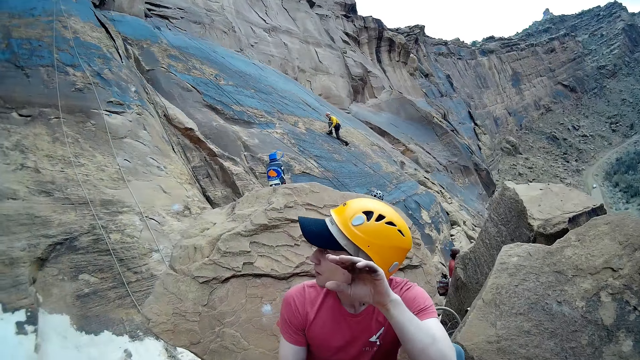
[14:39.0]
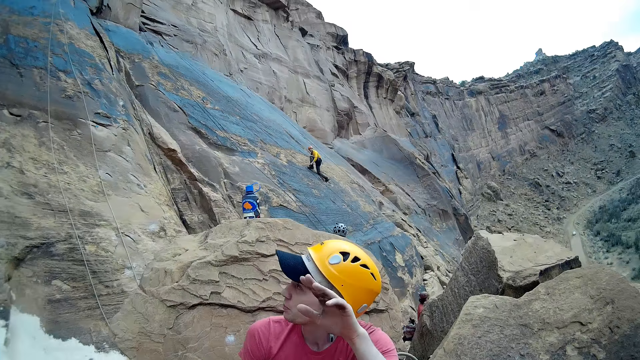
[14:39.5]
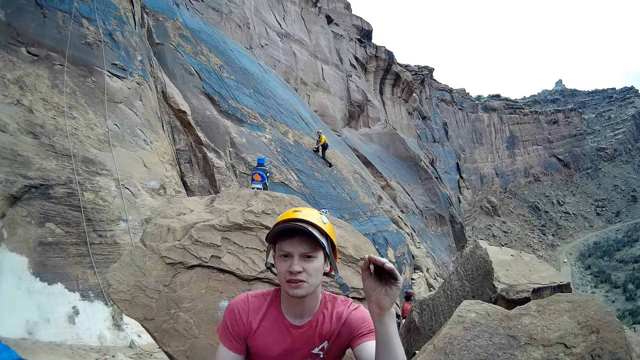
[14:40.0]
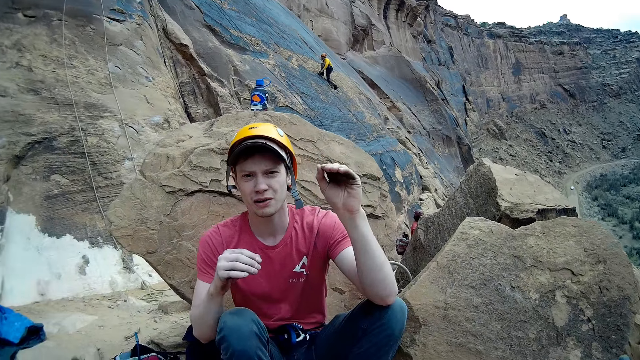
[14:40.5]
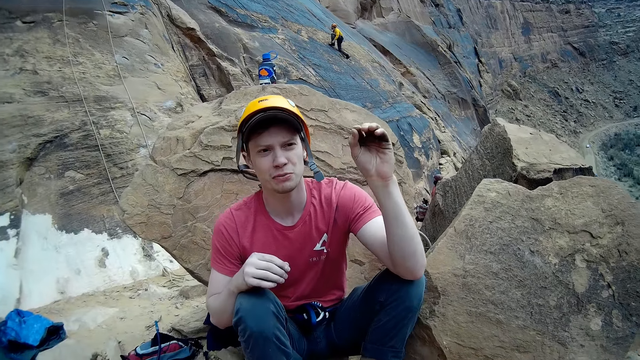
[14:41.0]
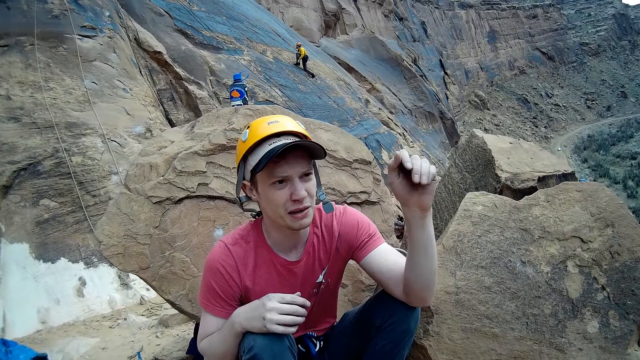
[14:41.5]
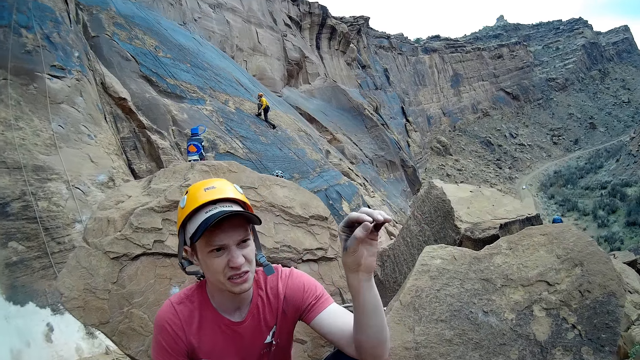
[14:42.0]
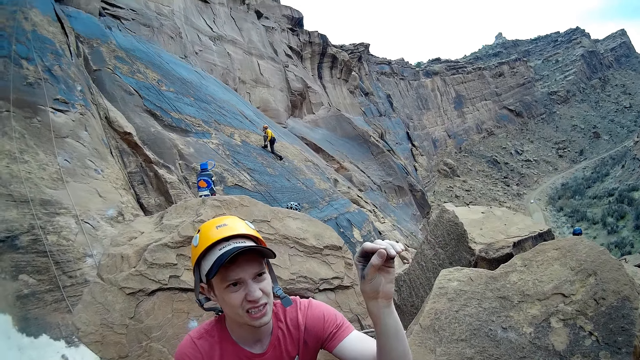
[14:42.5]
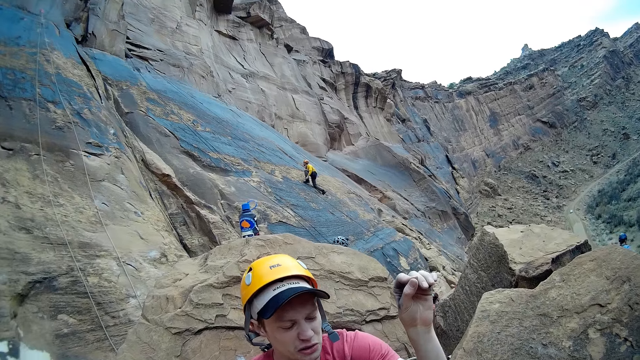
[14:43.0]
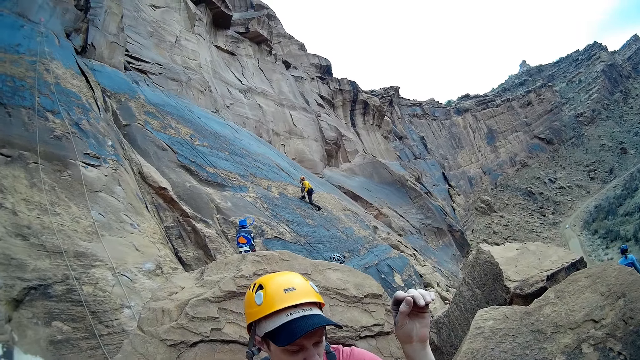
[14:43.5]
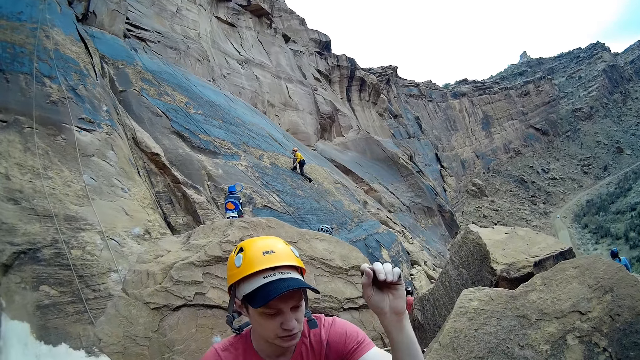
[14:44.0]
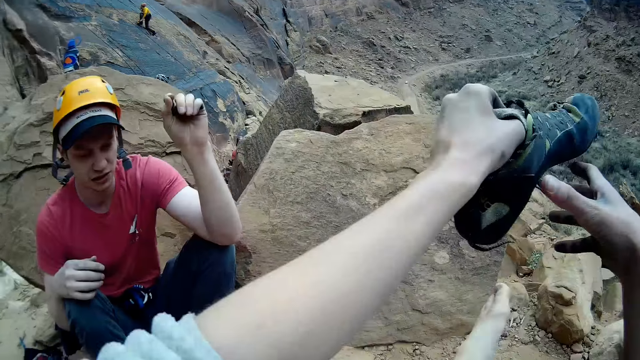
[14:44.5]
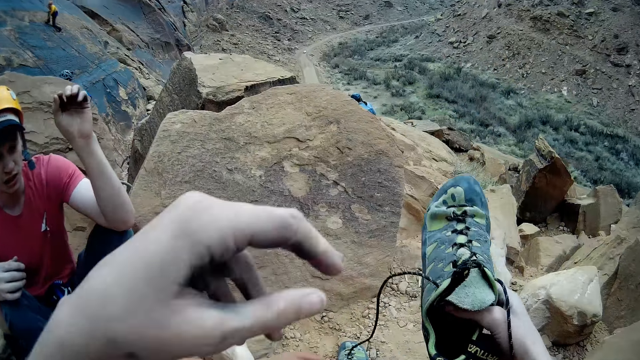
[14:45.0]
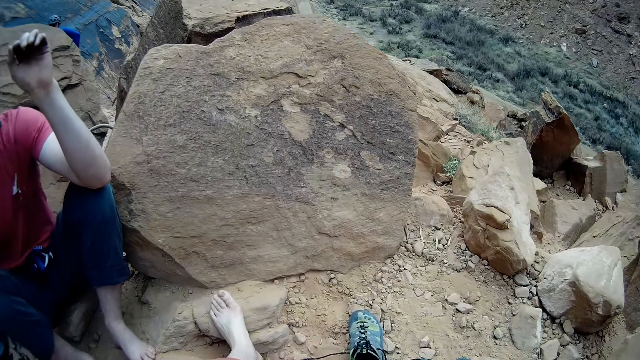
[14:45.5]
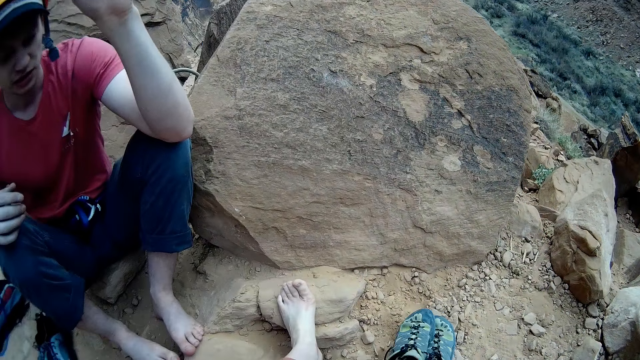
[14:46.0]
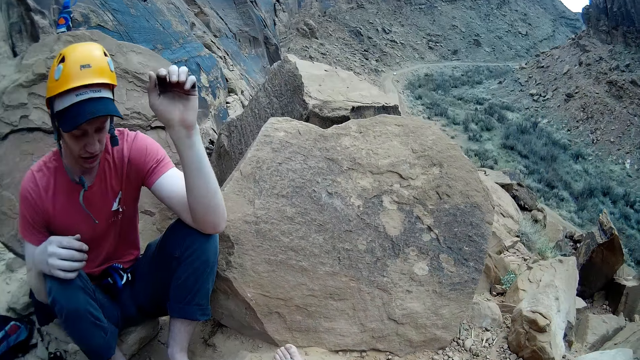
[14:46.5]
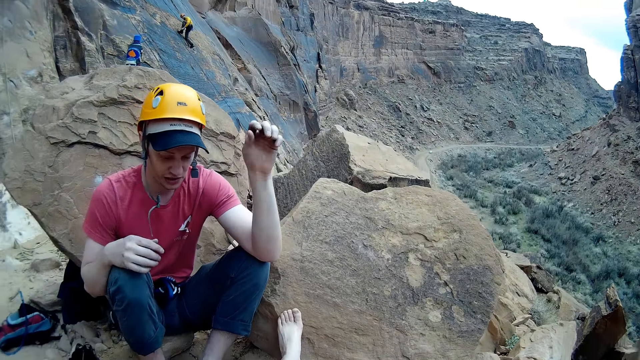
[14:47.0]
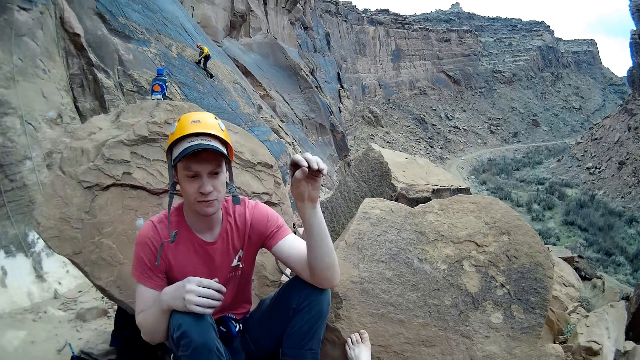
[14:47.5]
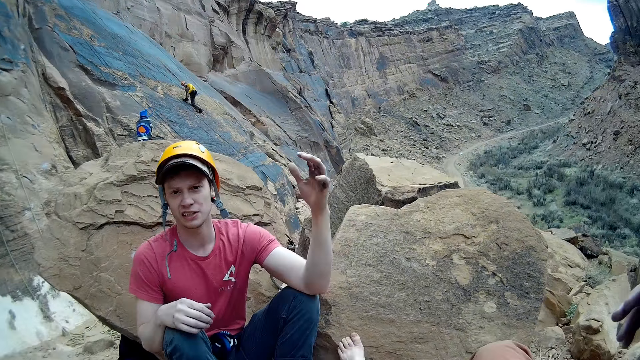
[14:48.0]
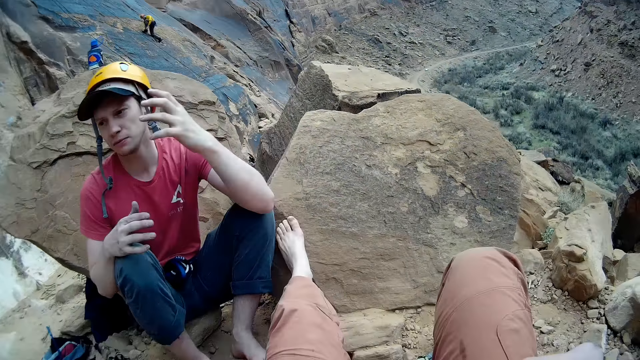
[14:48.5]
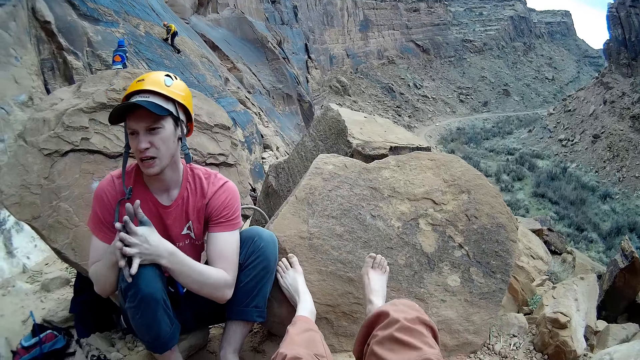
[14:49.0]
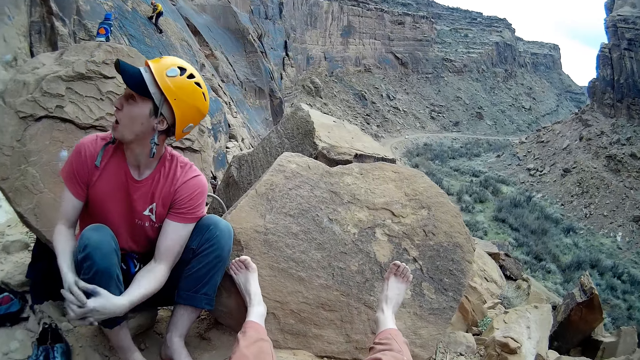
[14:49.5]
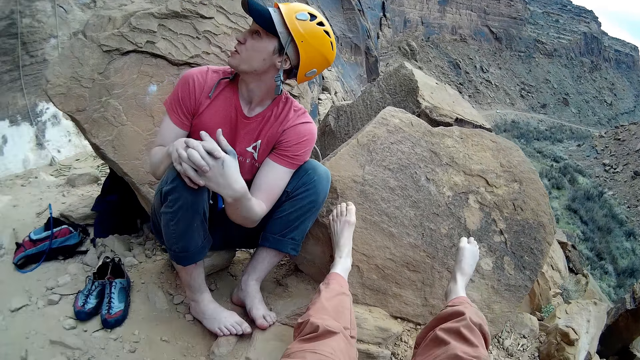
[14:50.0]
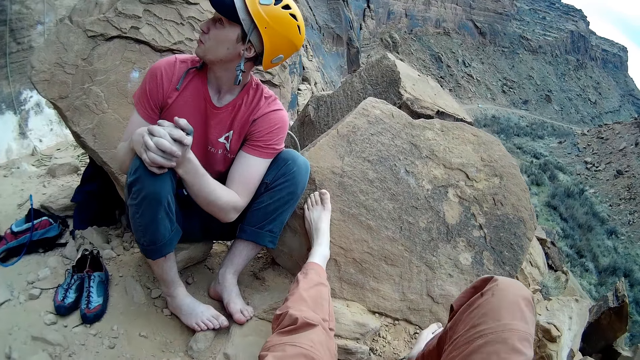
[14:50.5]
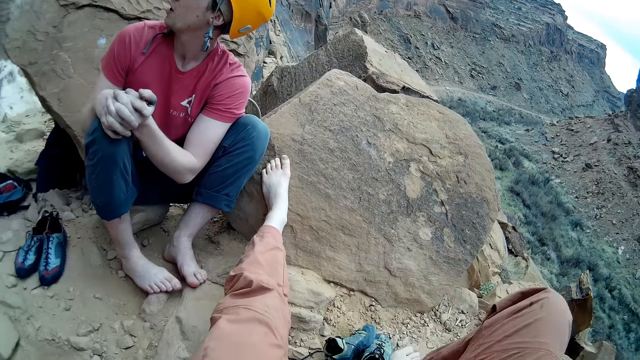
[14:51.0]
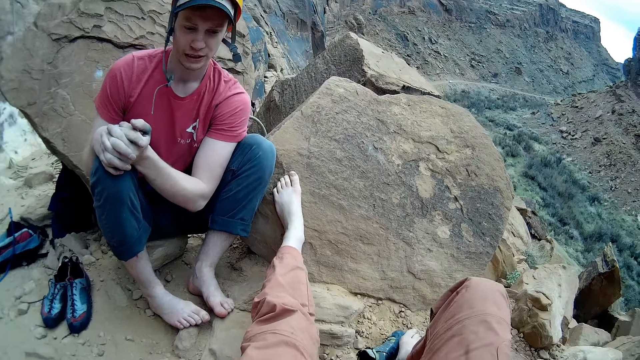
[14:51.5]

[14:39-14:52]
A person talks to the camera wearer. The camera wearer looks around. He interacts with the person. The person talks to the camera wearer. The camera wearer removes the shoe in his leg. He puts the shoe on the ground. The person talks to the camera wearer. The camera wearer lays the legs on the rock. The person looks at another person.

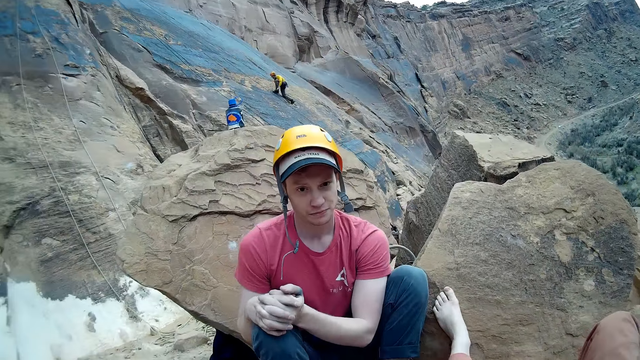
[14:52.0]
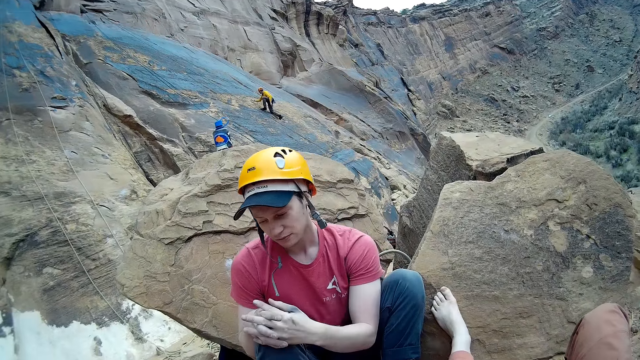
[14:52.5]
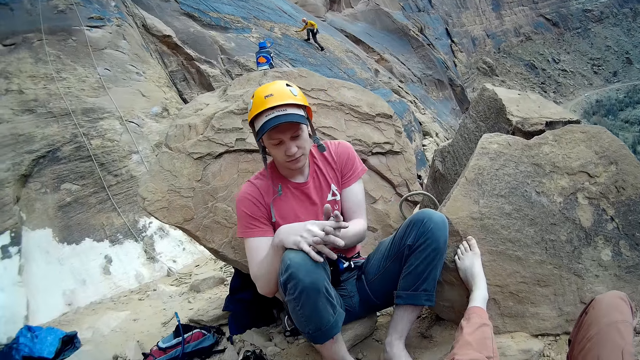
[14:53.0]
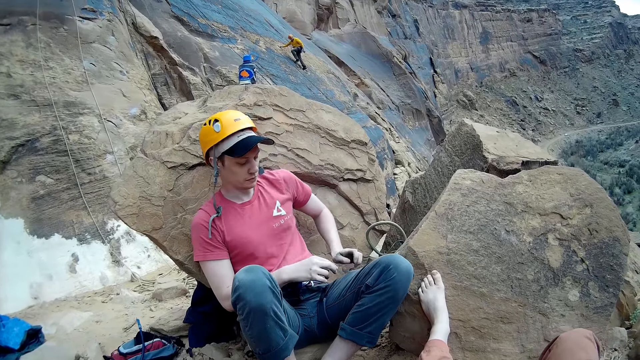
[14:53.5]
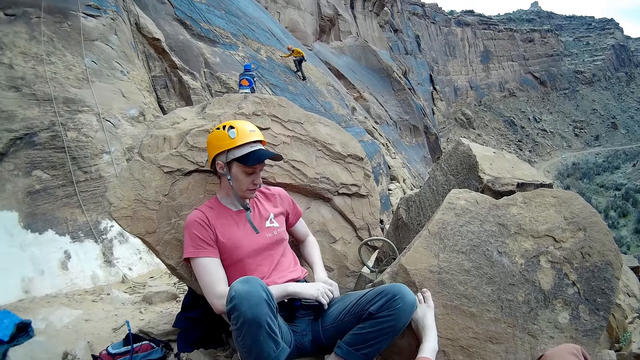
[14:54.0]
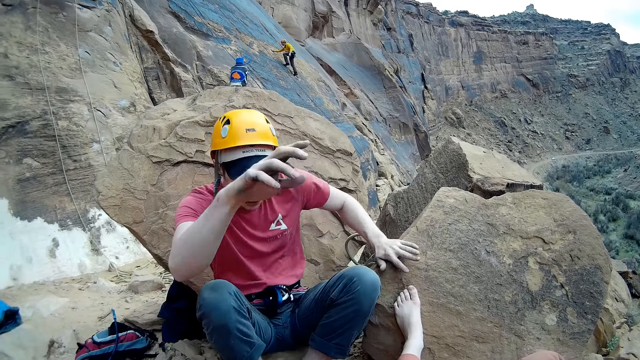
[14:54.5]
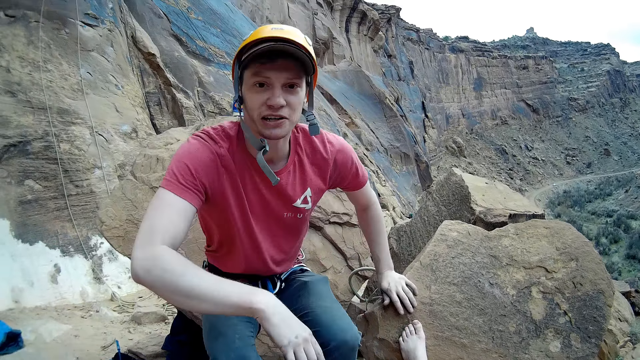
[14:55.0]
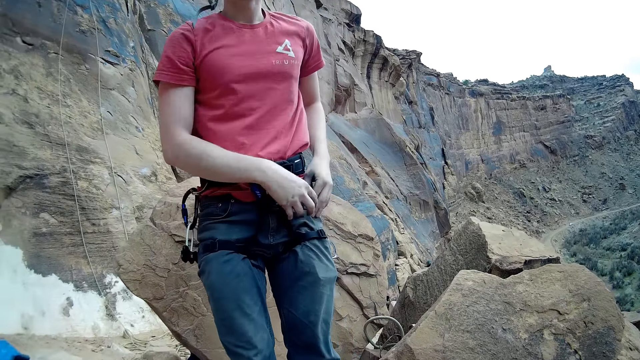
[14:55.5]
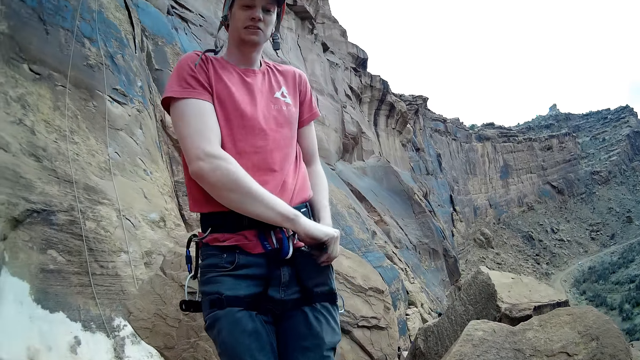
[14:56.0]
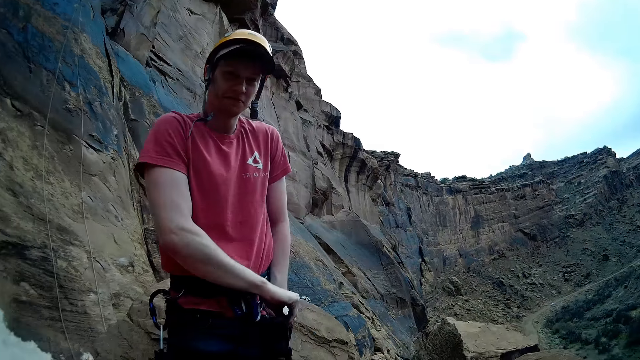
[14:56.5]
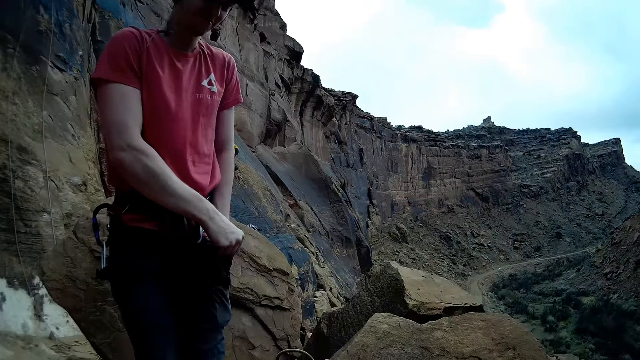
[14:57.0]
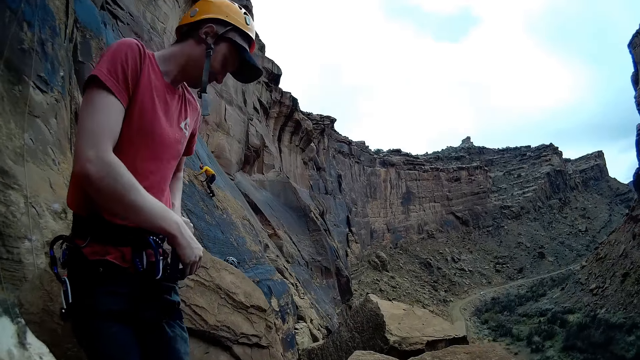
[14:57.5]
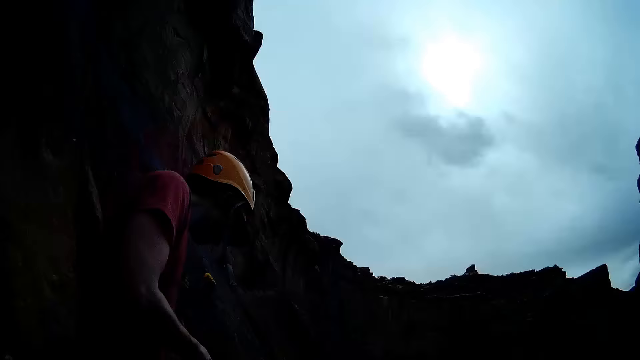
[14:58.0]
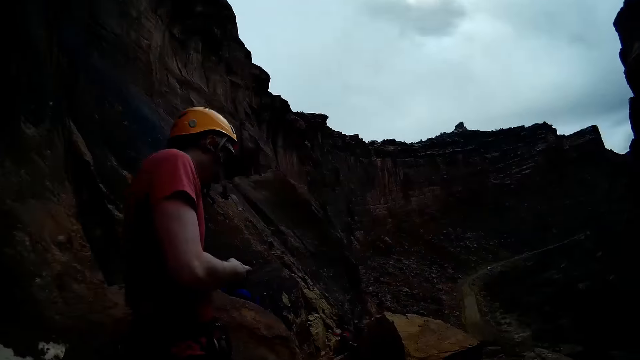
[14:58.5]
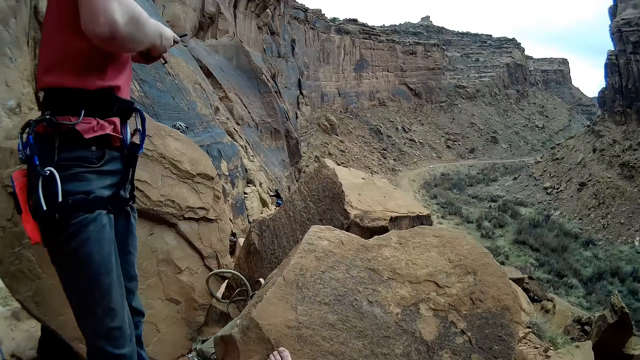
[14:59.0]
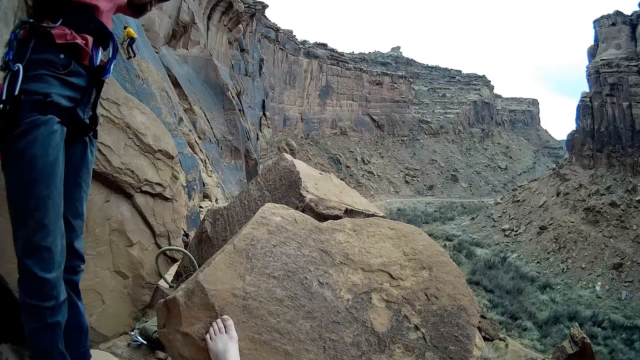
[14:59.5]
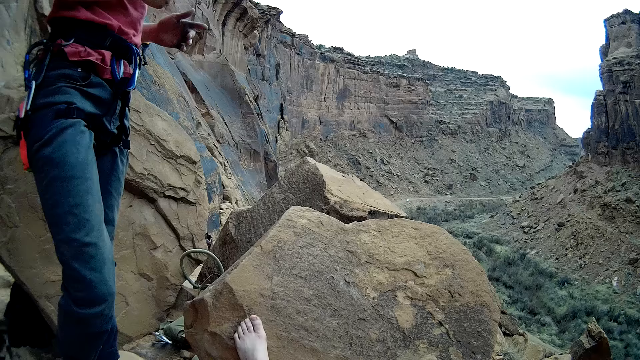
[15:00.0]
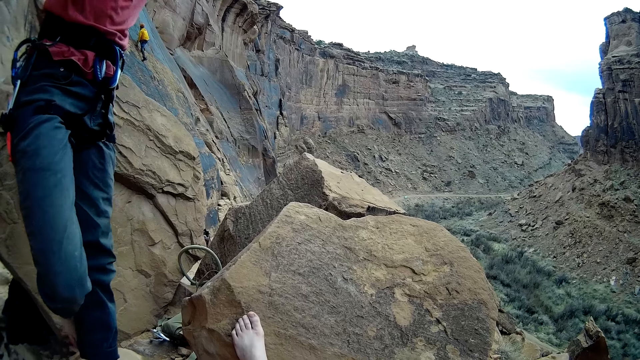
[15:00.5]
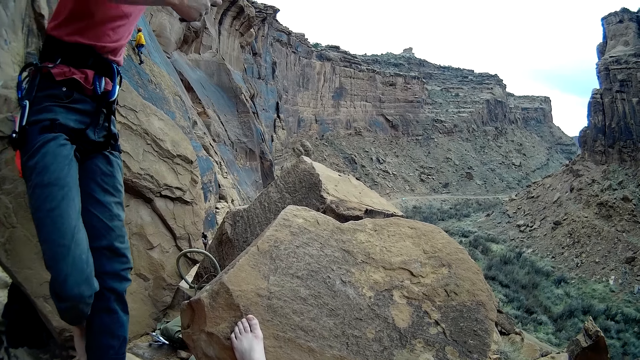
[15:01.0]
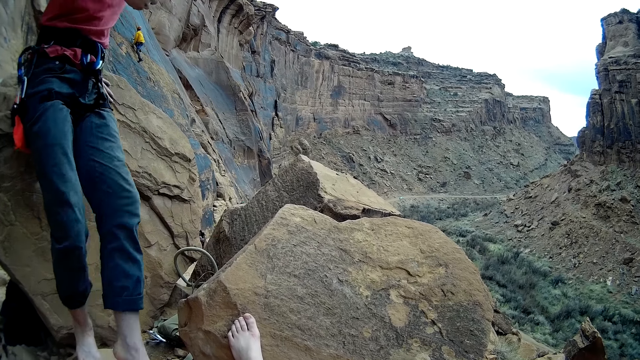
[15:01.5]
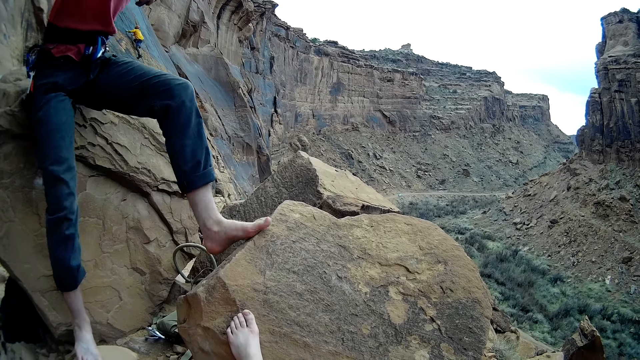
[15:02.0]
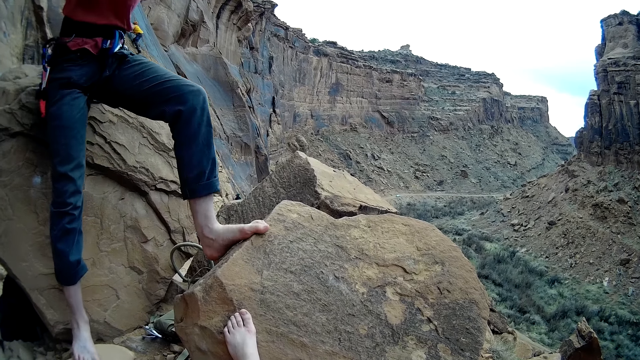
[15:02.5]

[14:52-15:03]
The camera wearer looks around. They stand. A person stands up from the rock. The camera wearer puts a hand in the pocket. The person takes something in the pocket. The camera wearer holds a phone. They look around.
